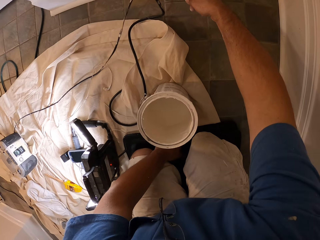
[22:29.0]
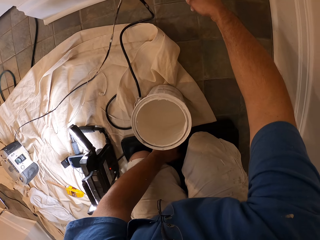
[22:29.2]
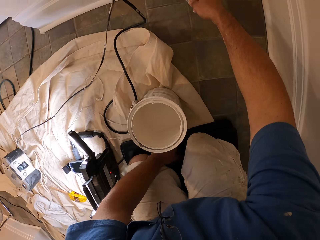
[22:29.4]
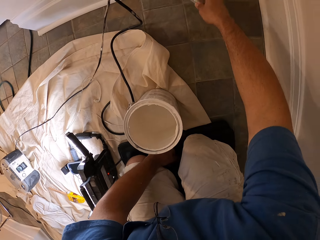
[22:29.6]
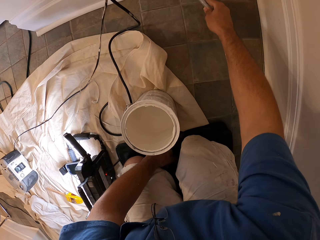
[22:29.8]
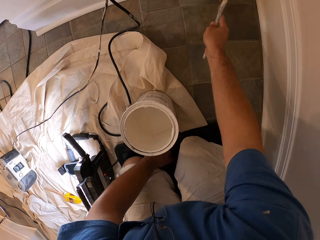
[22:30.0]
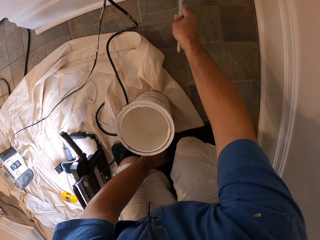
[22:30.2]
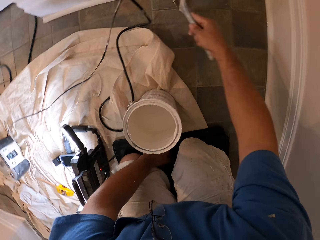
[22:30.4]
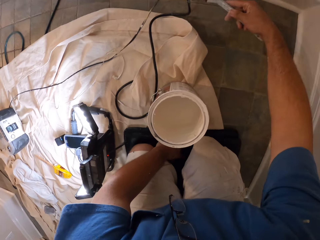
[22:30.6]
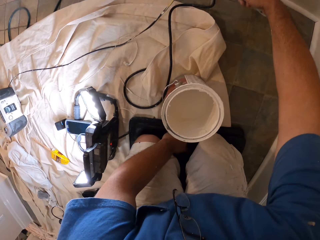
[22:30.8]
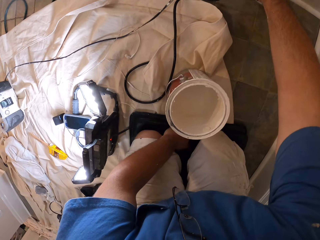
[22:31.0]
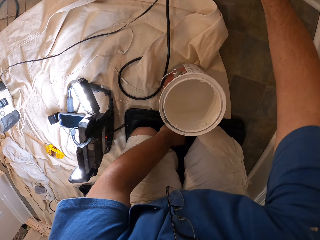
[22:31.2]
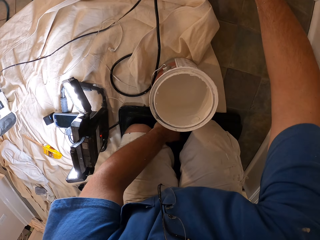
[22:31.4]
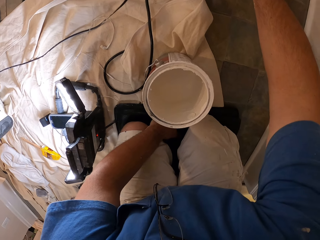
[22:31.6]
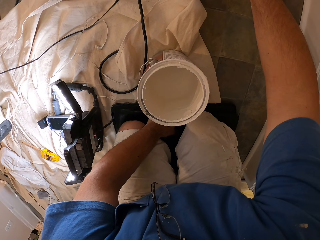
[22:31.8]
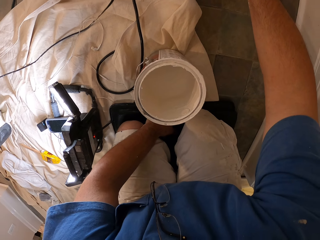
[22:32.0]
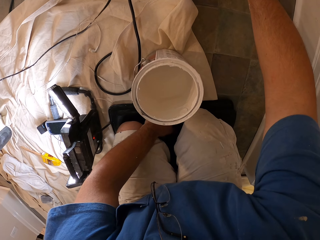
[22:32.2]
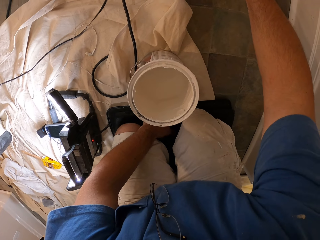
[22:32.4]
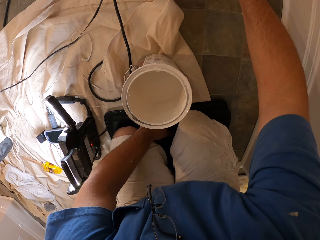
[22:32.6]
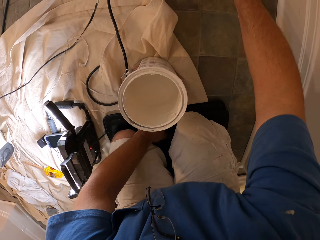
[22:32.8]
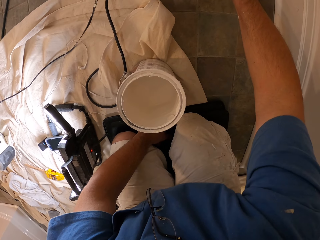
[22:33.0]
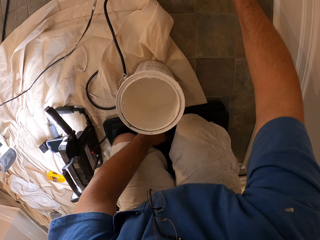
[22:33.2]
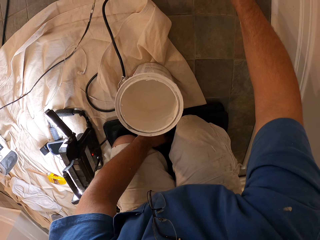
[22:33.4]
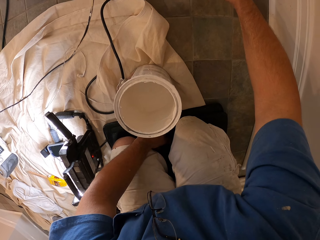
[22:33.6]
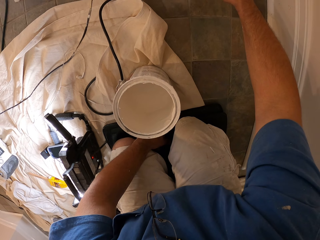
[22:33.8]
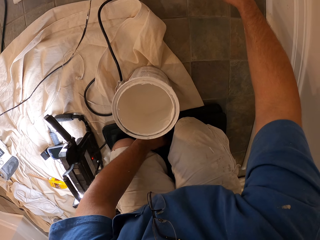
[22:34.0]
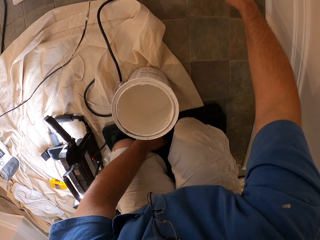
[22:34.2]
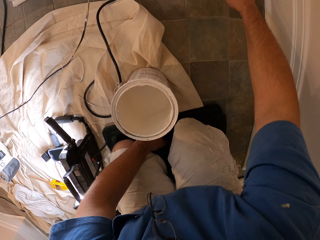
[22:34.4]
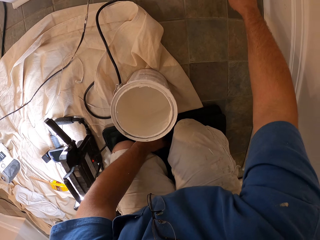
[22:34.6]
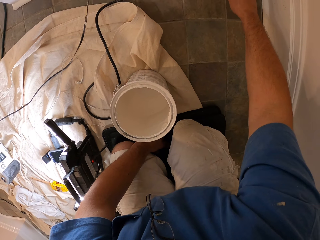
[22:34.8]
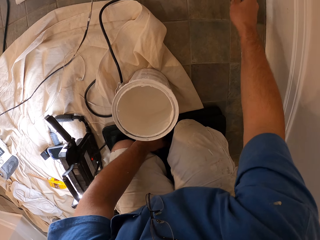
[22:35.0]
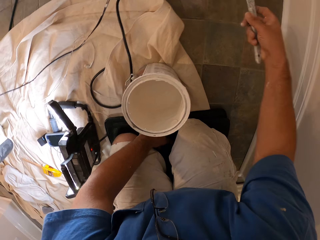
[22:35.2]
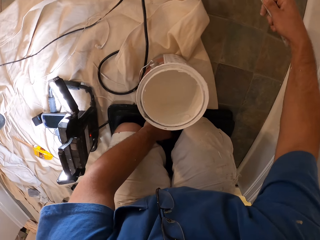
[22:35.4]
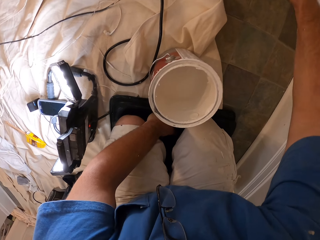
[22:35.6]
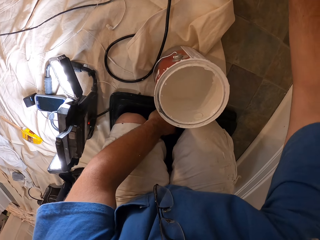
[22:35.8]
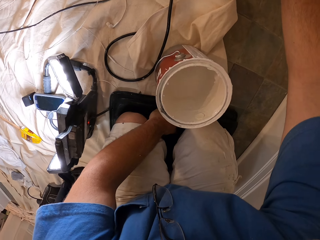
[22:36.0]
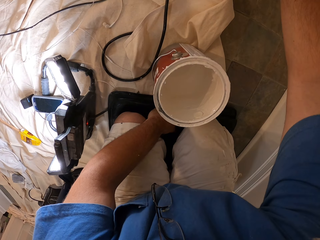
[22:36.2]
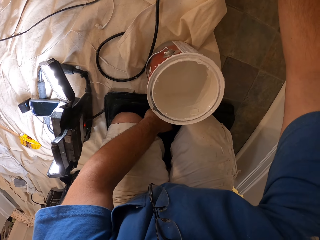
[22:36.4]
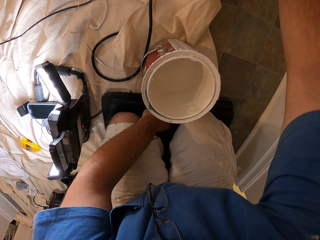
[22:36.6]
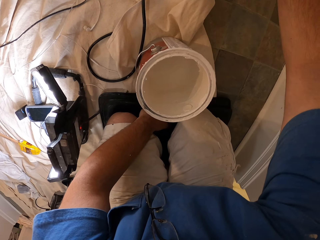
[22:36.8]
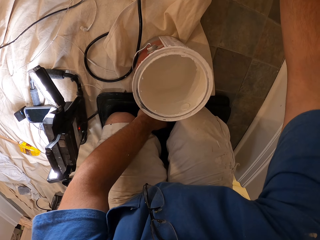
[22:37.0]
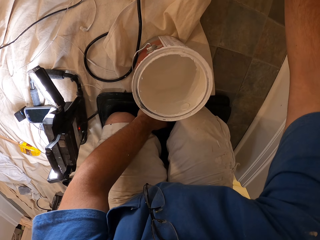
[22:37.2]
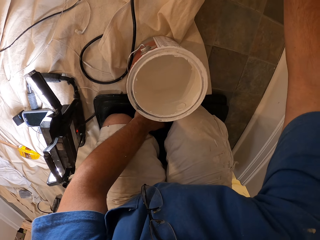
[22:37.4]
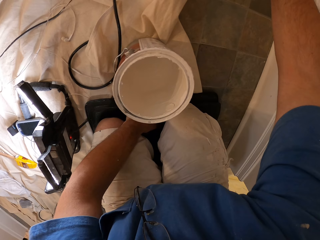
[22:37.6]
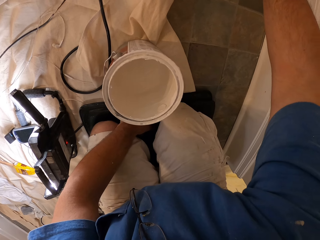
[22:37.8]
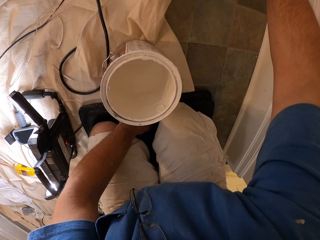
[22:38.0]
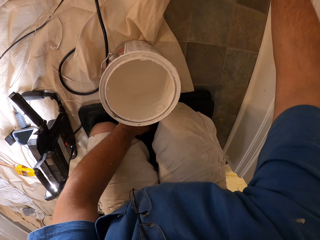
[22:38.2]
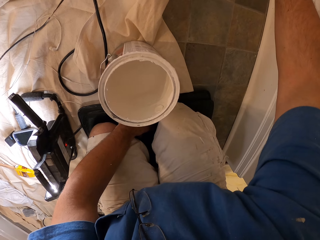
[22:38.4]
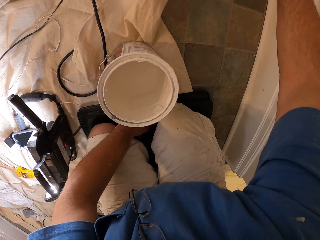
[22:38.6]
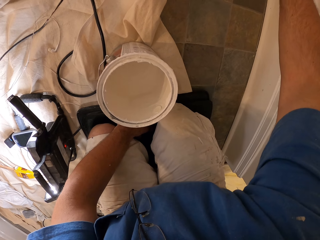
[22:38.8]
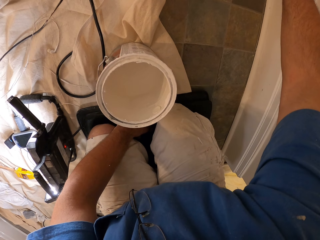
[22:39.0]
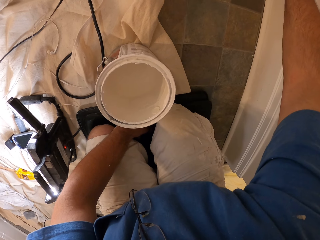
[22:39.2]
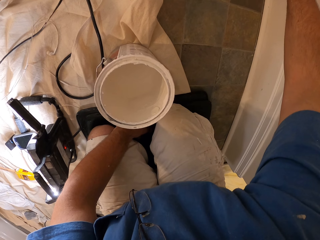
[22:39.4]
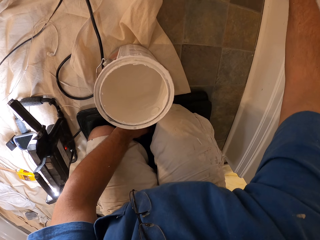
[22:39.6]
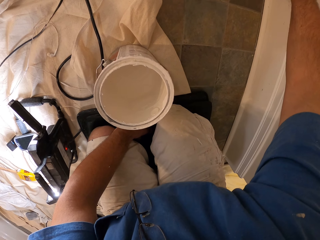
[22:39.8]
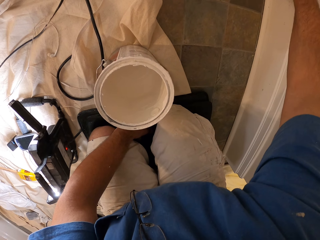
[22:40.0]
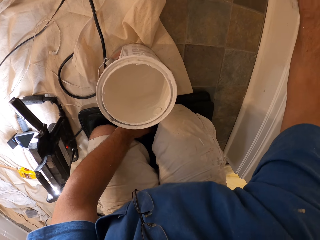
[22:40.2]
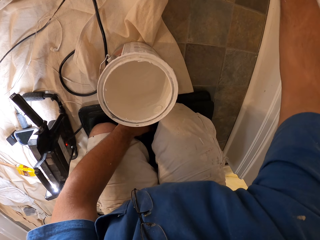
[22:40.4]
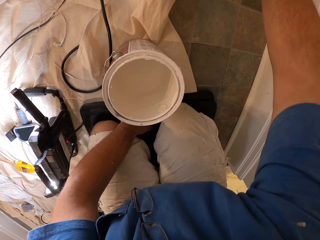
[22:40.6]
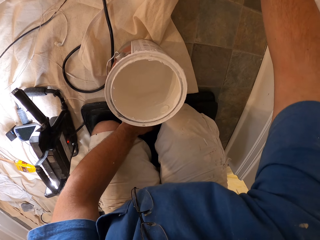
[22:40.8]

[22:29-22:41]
The camera wearer paints the baseboard with the paint brush.

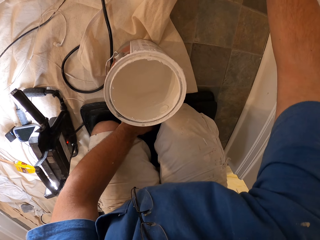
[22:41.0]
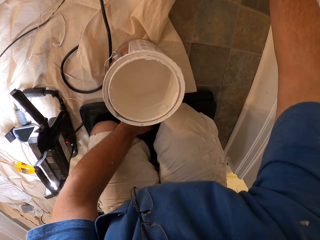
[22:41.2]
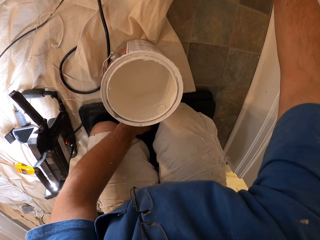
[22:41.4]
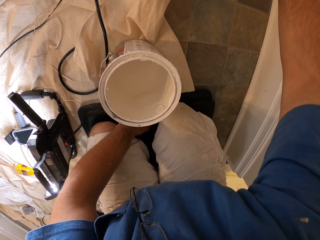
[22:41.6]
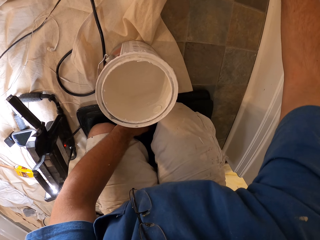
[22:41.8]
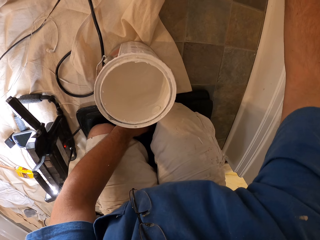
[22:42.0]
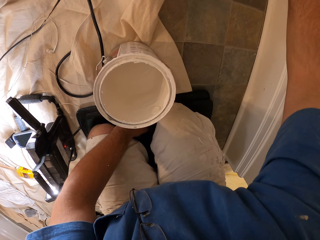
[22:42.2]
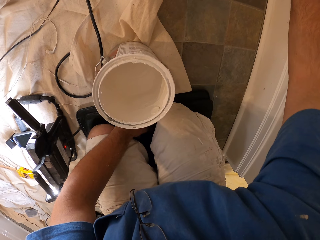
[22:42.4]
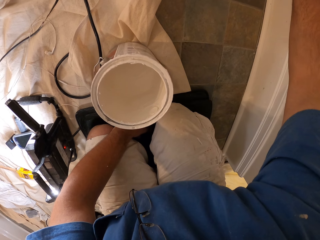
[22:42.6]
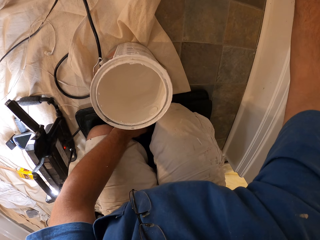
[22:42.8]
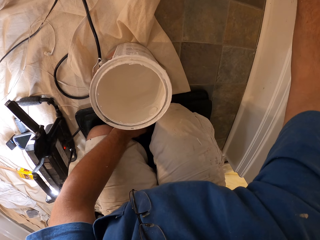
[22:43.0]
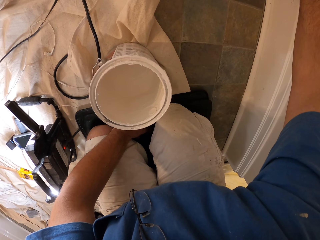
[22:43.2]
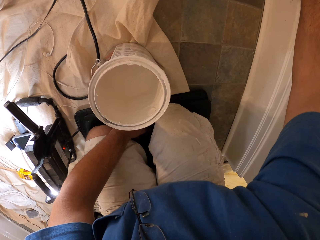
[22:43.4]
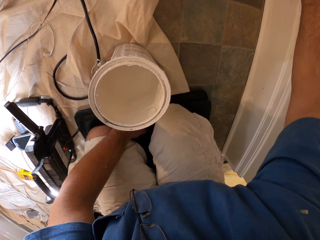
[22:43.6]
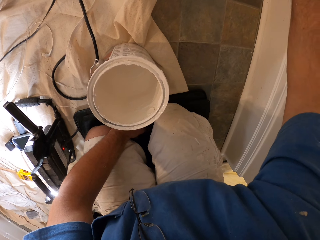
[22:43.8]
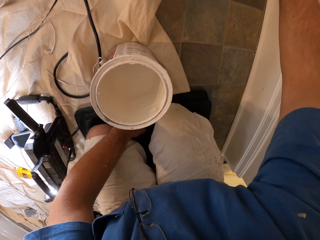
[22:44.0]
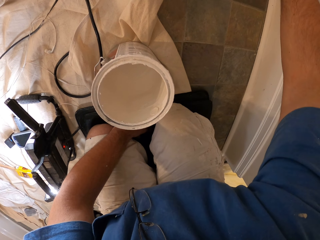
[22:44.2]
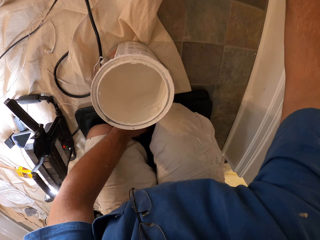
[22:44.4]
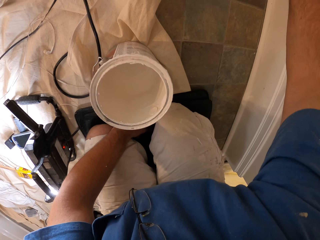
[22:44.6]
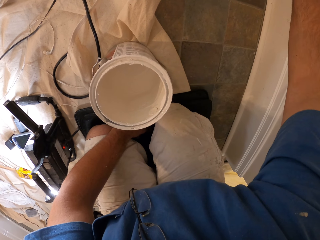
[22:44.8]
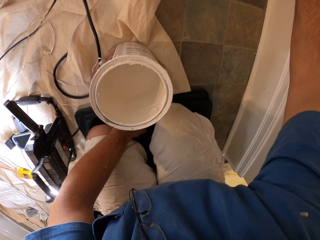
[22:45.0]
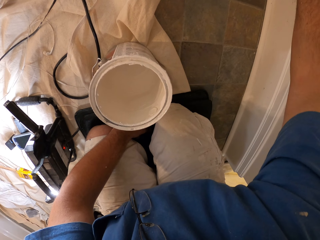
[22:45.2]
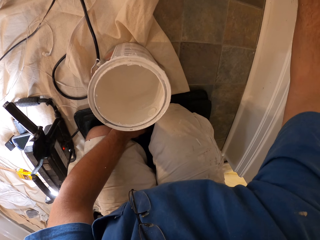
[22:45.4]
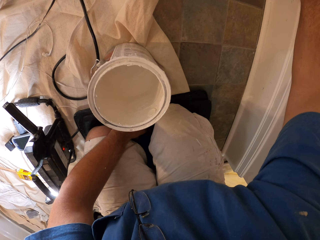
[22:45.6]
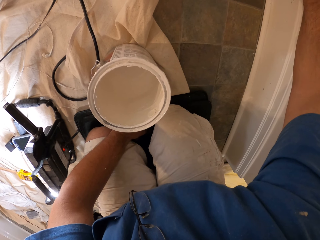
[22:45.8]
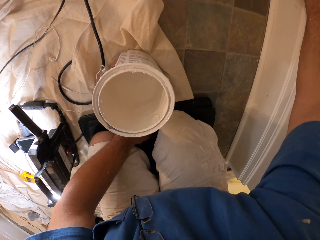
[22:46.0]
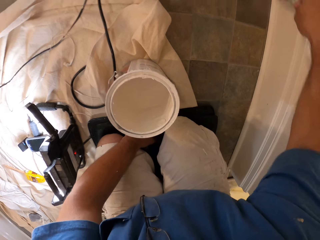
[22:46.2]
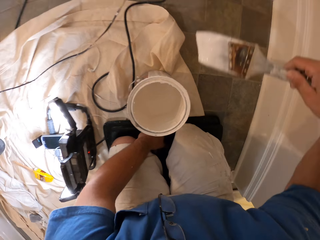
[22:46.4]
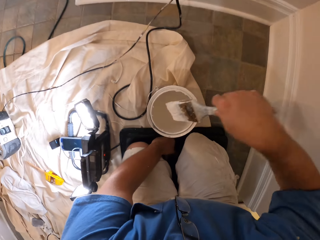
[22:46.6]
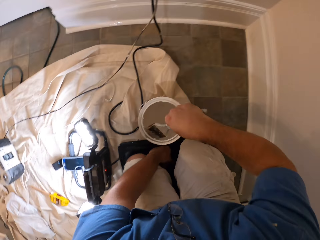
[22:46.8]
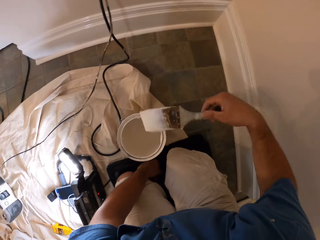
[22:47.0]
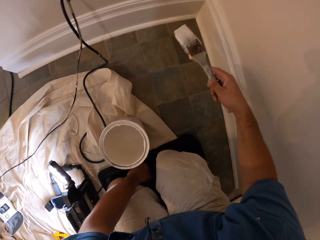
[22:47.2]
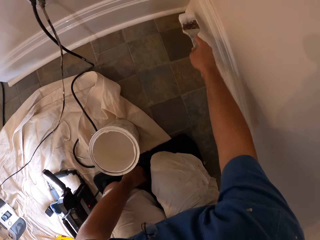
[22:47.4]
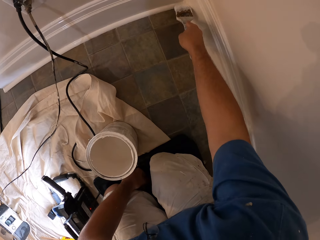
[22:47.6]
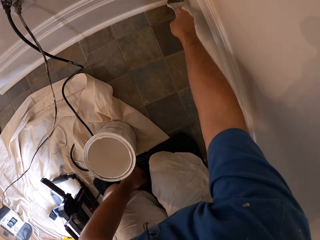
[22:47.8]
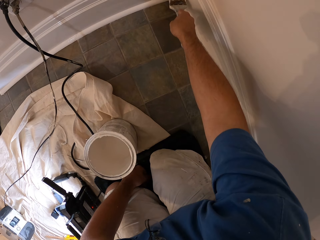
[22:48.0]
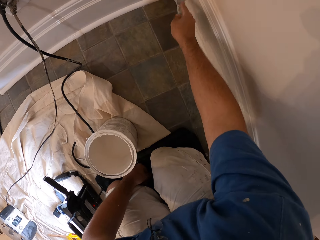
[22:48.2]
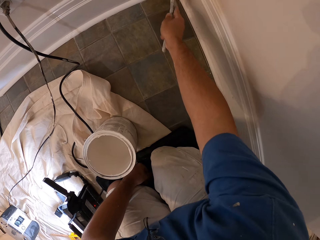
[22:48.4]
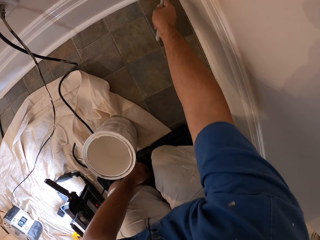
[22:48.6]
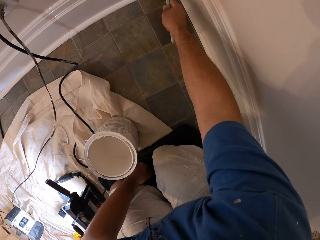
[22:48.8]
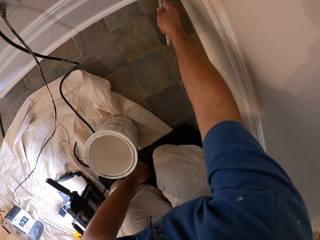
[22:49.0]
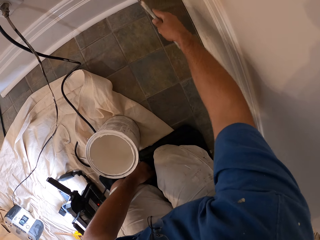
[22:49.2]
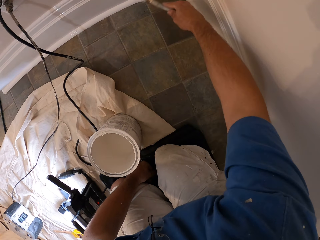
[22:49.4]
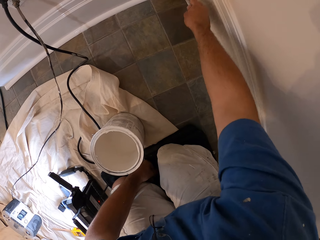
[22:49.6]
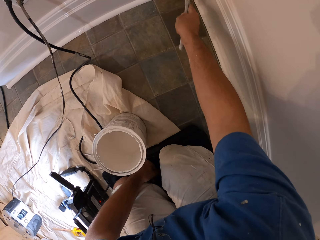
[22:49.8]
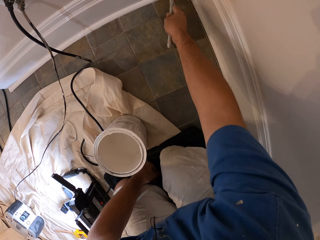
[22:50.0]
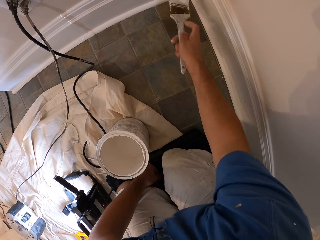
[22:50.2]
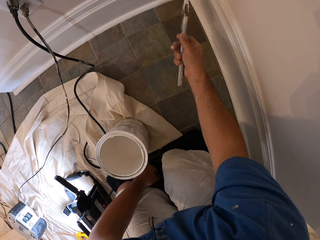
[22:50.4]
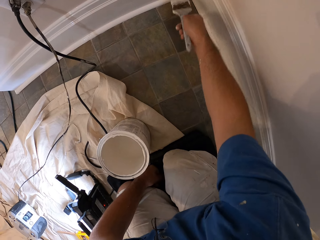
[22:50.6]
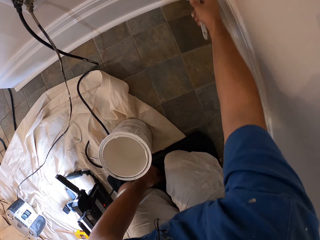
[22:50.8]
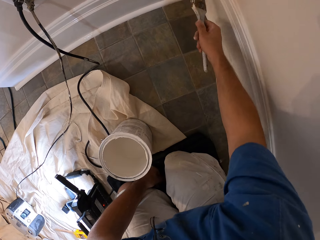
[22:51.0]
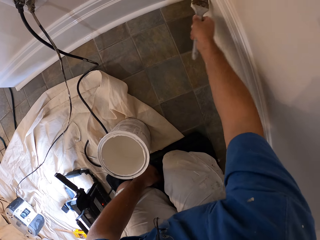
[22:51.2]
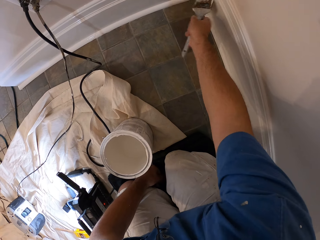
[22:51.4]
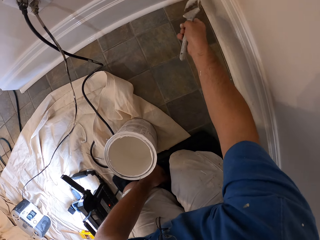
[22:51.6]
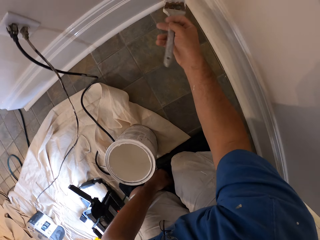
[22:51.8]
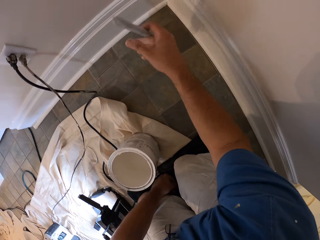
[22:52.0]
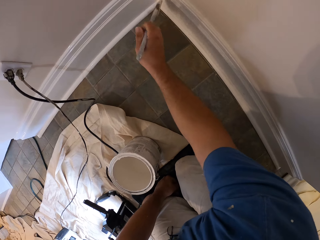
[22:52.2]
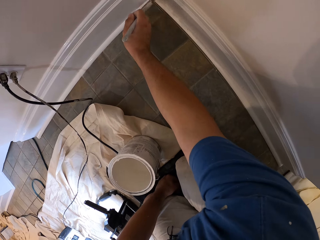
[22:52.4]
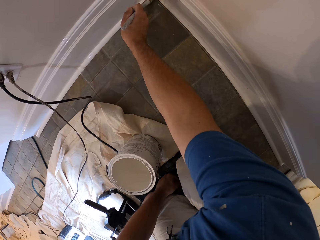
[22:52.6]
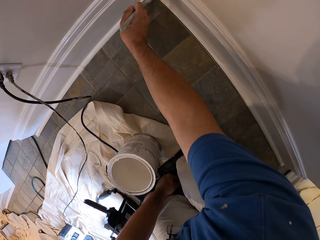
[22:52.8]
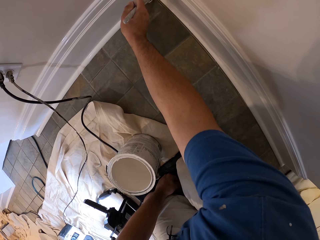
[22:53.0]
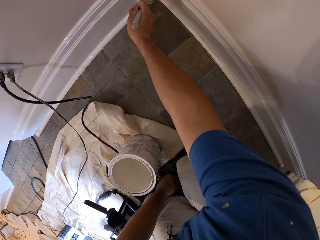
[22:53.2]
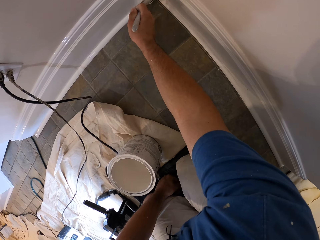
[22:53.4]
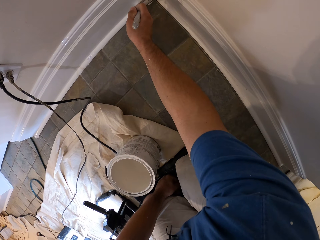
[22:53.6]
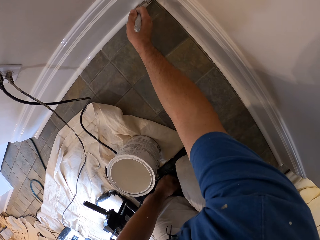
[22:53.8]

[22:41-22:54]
The camera wearer dips the paint brush in a bucket of paint. They paint the baseboard with the paint brush.
